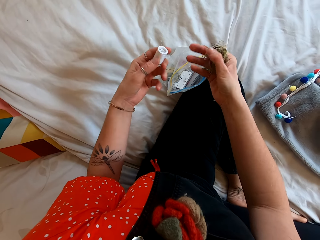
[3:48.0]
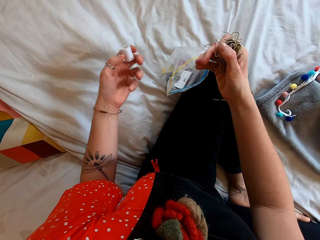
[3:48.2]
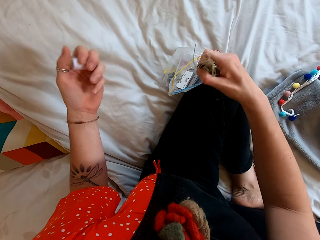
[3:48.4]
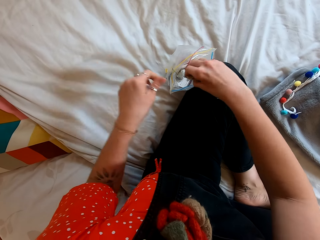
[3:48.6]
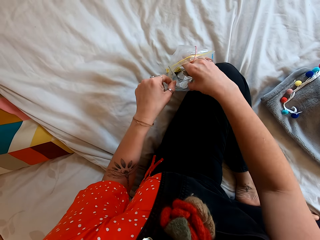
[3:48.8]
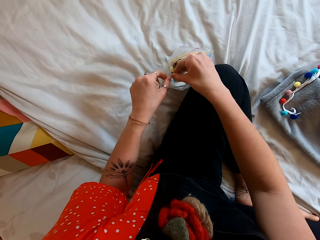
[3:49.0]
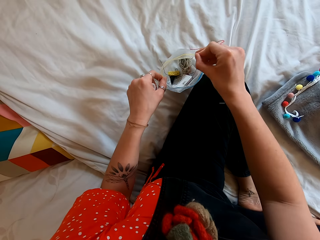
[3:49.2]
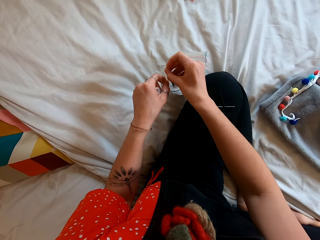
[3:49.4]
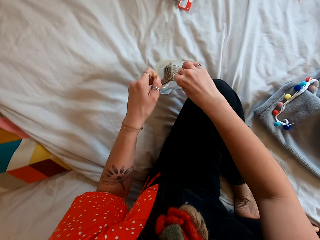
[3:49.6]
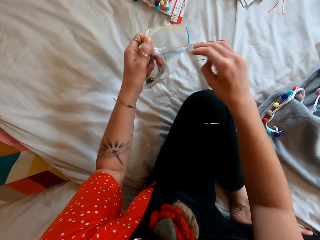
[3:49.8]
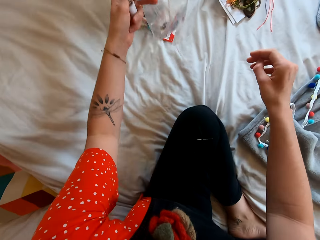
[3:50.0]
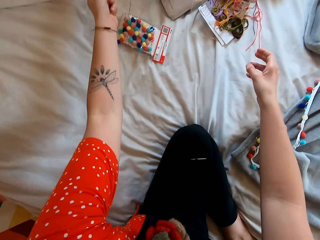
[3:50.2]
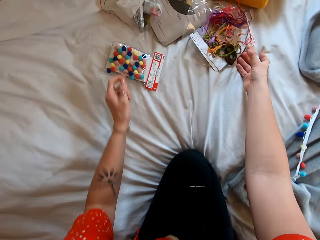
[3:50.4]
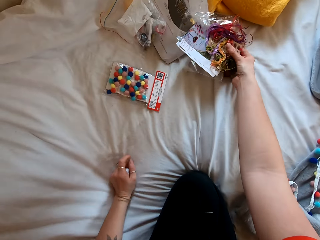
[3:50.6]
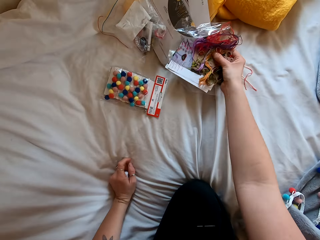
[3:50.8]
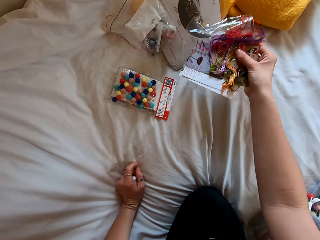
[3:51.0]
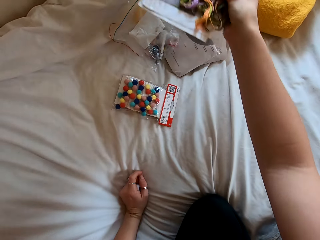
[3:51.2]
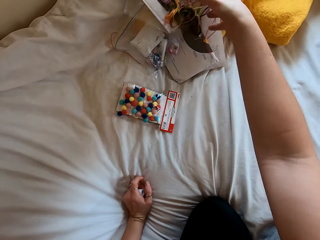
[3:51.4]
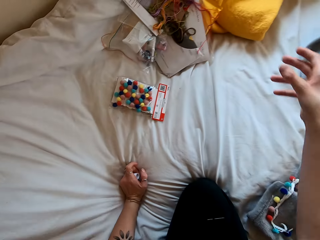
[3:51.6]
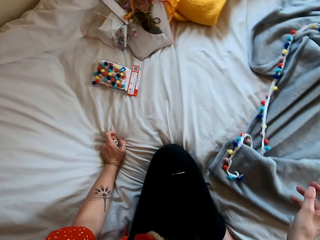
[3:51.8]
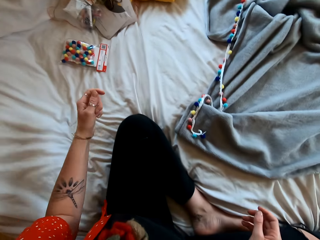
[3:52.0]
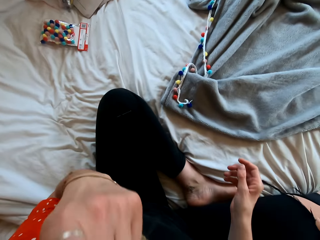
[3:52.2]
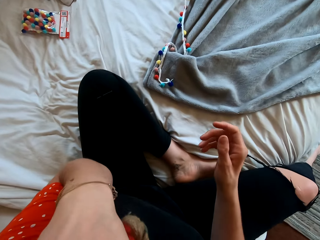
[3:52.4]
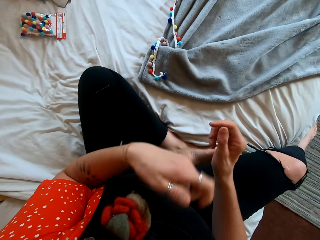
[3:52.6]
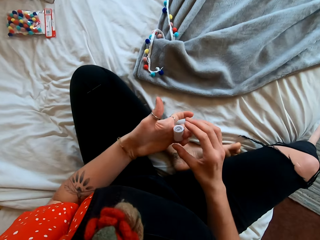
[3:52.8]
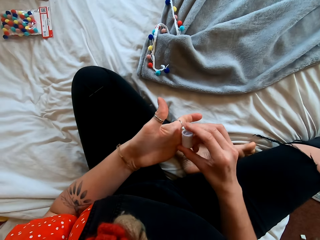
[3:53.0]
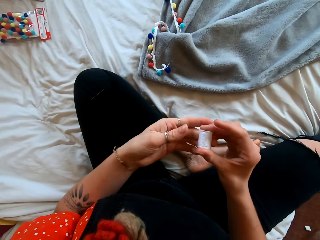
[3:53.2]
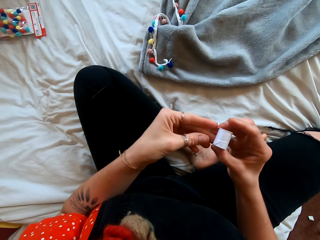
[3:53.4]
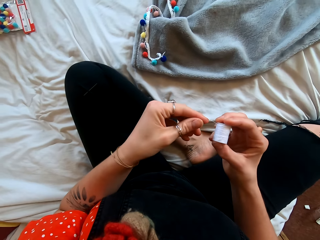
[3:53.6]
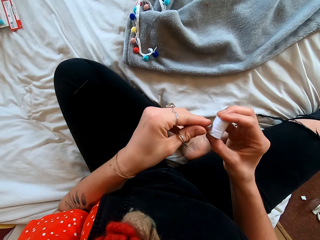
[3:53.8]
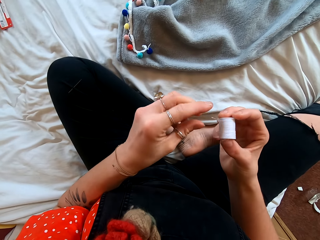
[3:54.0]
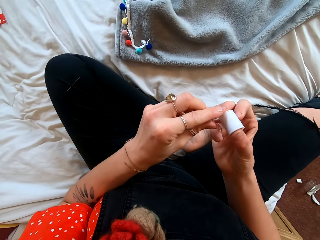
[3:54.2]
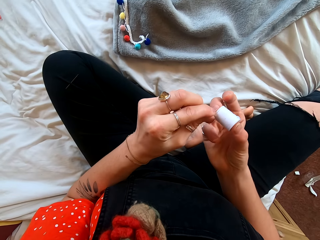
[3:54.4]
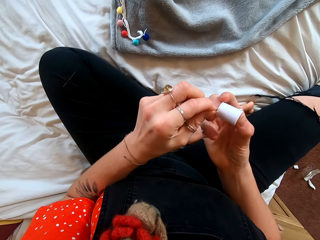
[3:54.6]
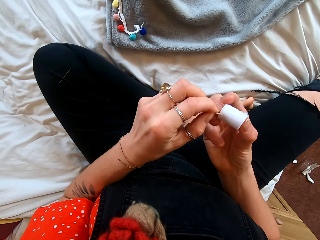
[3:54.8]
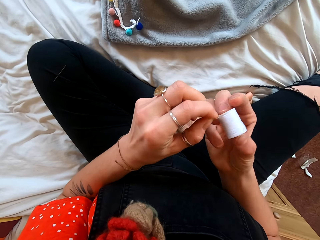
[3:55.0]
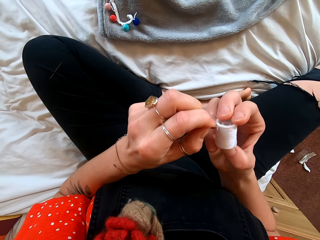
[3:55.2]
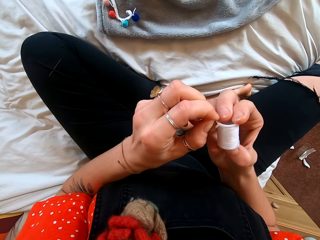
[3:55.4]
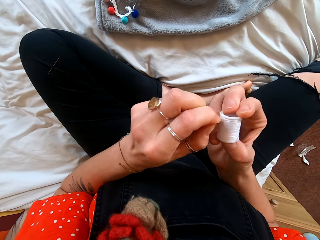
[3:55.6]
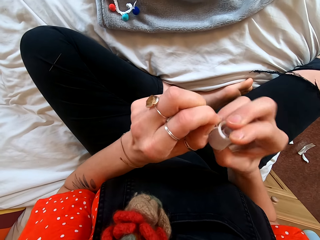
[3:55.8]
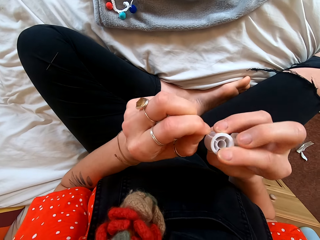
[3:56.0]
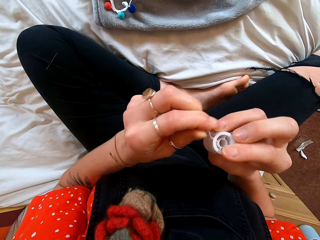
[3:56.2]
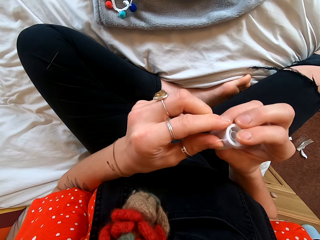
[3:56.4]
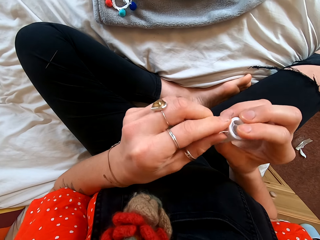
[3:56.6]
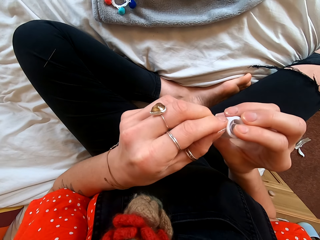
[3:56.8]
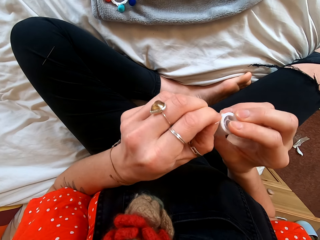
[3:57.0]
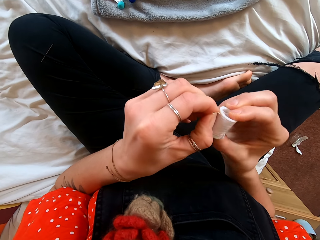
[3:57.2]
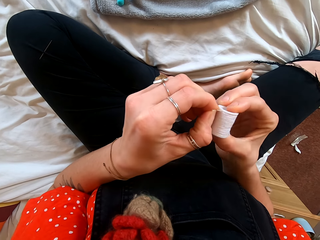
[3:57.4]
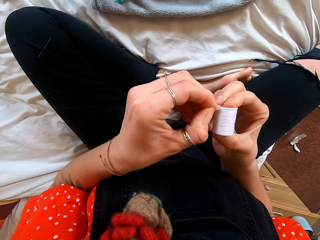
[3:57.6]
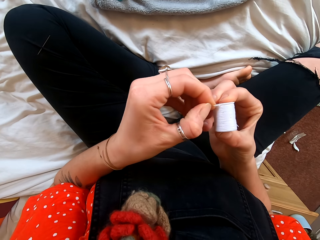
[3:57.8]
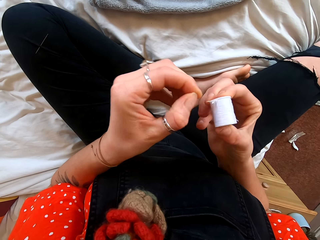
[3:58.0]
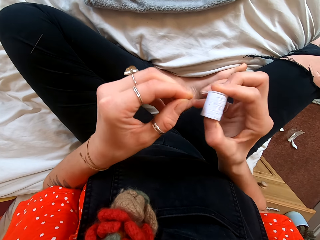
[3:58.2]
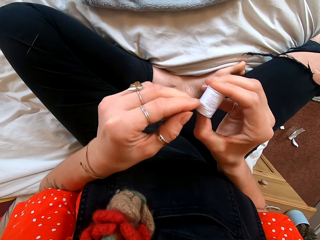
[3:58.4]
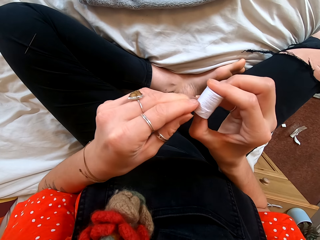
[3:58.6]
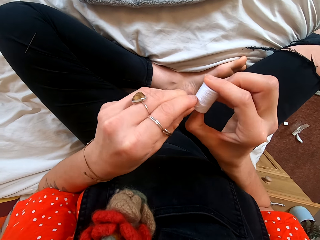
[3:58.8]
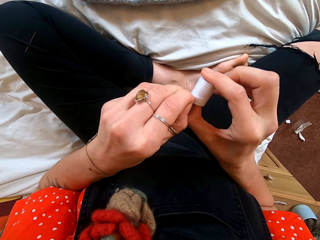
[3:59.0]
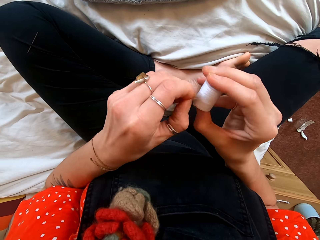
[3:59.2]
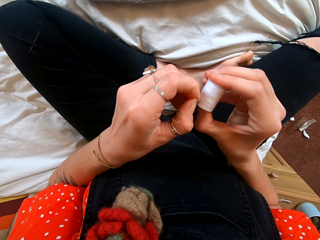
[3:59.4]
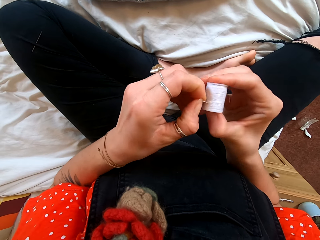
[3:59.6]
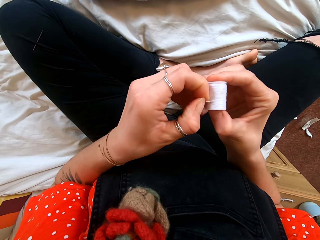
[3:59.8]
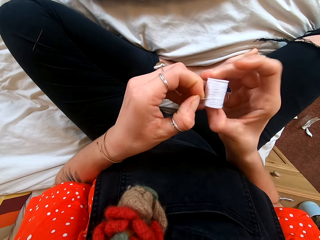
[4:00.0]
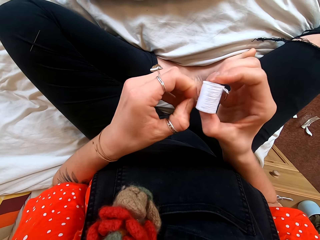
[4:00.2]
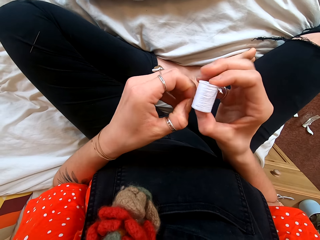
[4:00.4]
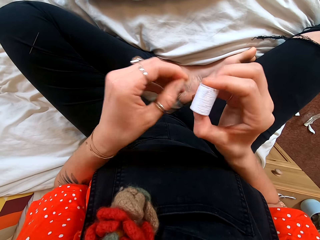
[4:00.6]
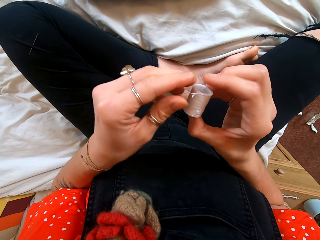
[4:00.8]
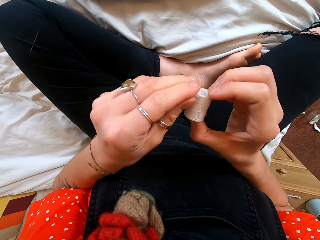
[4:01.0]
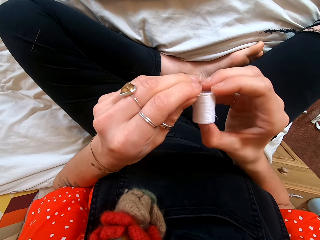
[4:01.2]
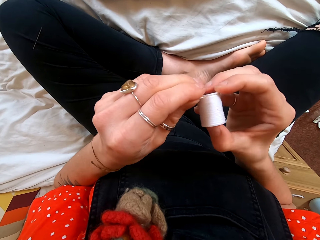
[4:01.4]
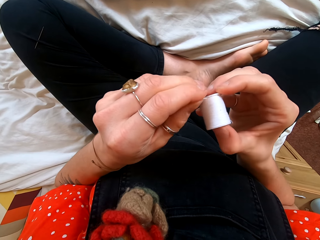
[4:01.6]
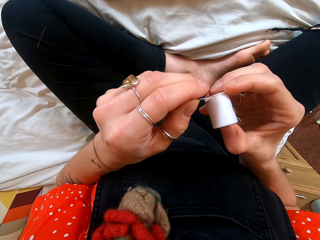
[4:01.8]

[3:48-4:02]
The camera wearer puts the sachet aside. She puts an object aside. She puts the pin in her mouth, unfolds the strand, and pulls out the thread.

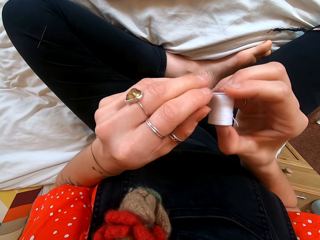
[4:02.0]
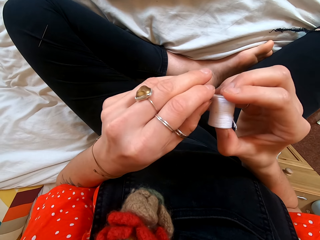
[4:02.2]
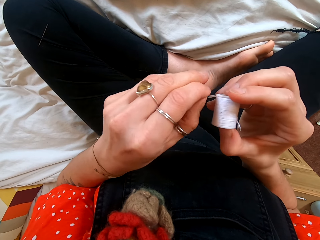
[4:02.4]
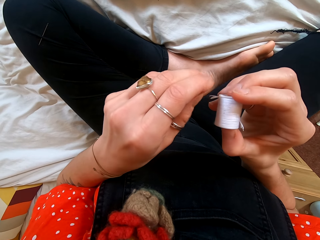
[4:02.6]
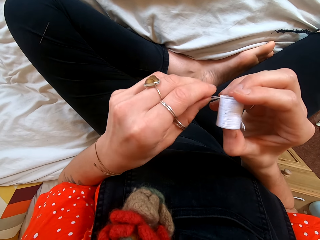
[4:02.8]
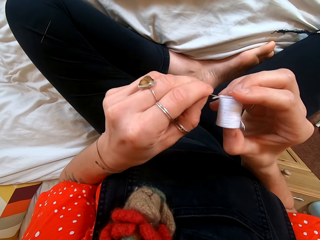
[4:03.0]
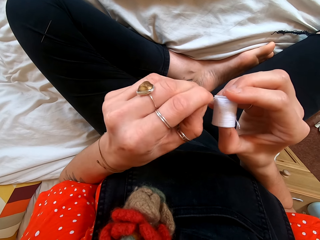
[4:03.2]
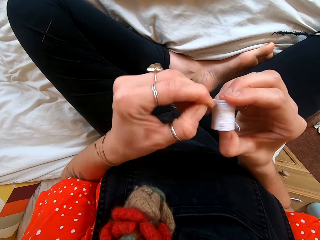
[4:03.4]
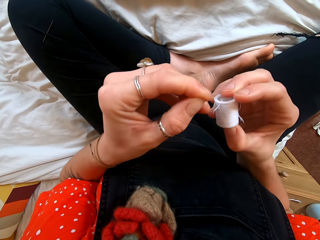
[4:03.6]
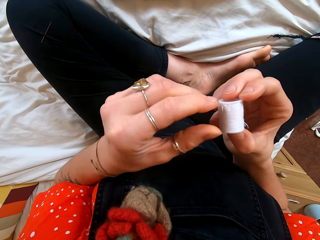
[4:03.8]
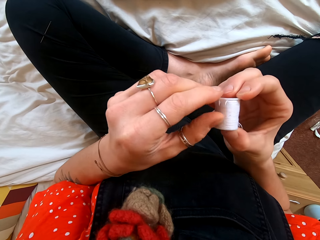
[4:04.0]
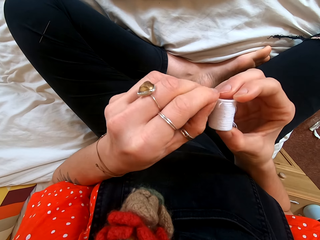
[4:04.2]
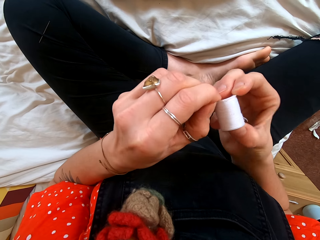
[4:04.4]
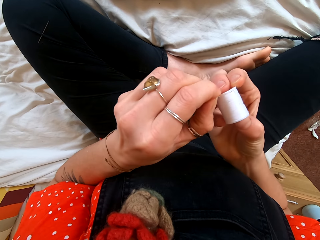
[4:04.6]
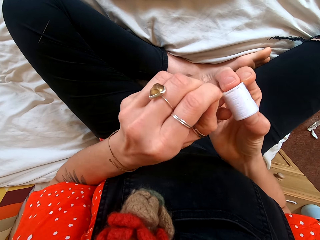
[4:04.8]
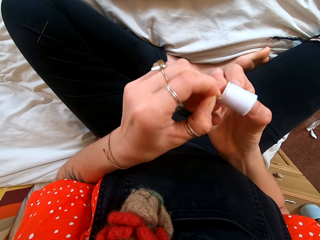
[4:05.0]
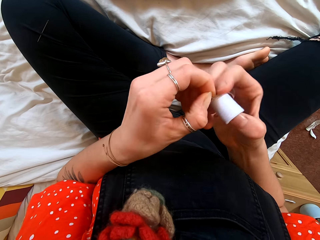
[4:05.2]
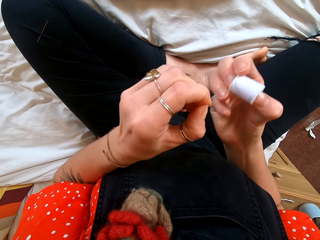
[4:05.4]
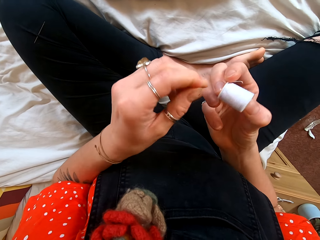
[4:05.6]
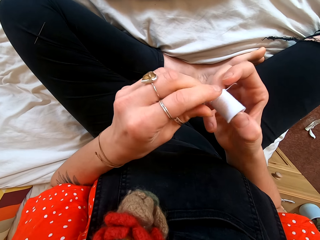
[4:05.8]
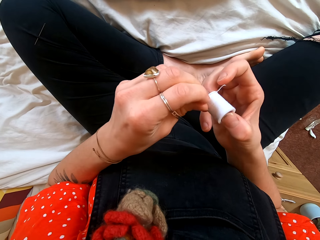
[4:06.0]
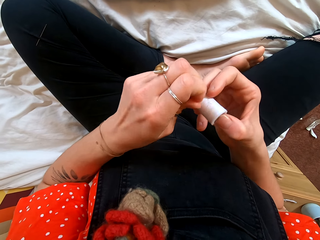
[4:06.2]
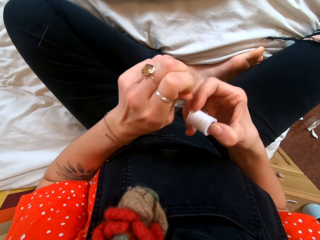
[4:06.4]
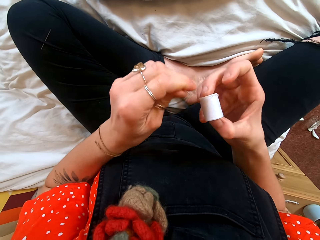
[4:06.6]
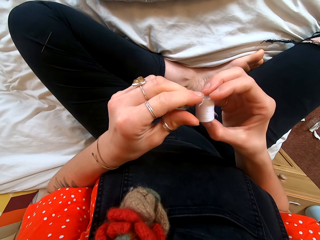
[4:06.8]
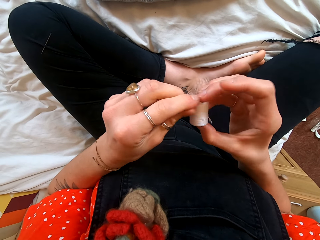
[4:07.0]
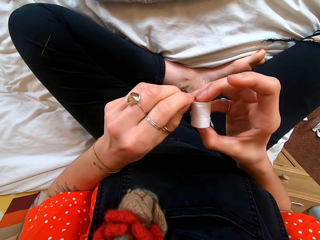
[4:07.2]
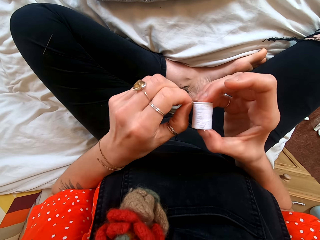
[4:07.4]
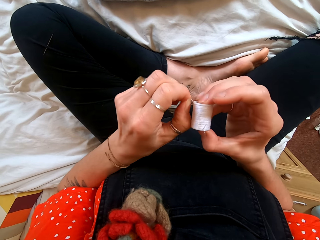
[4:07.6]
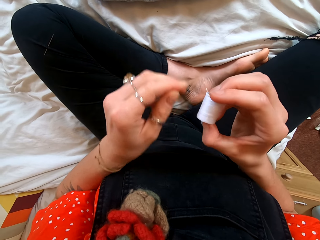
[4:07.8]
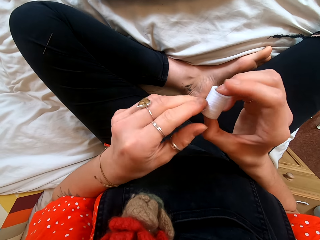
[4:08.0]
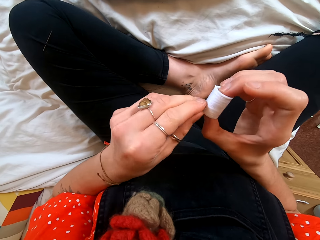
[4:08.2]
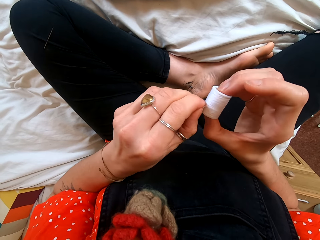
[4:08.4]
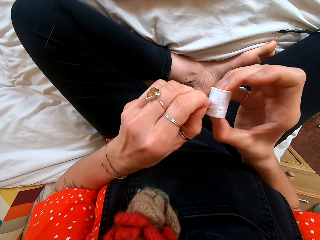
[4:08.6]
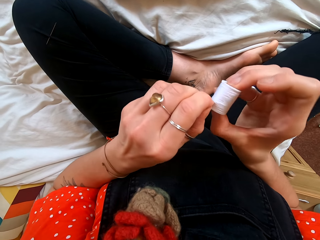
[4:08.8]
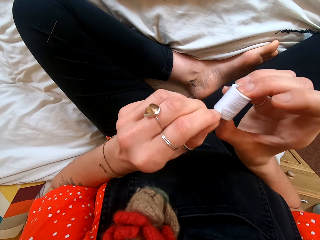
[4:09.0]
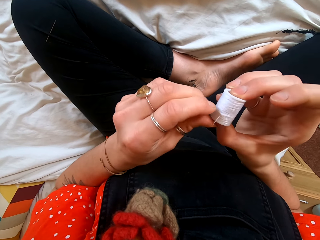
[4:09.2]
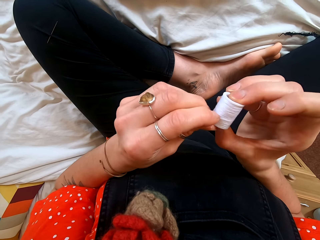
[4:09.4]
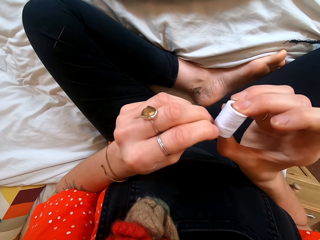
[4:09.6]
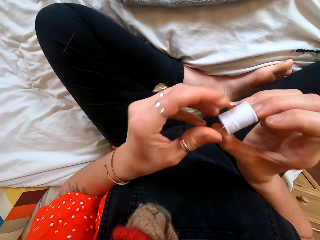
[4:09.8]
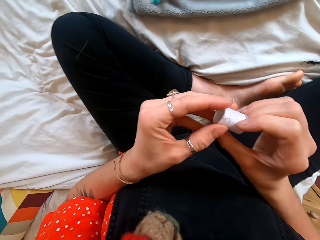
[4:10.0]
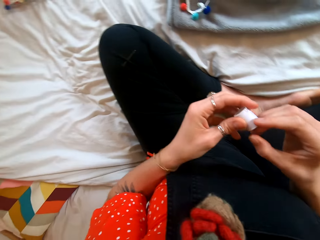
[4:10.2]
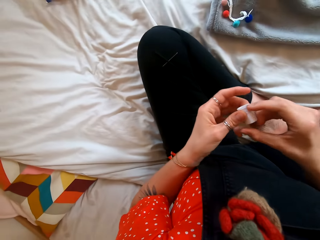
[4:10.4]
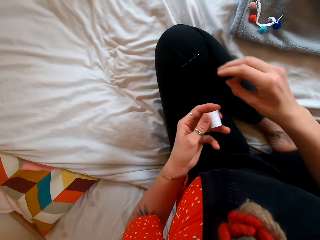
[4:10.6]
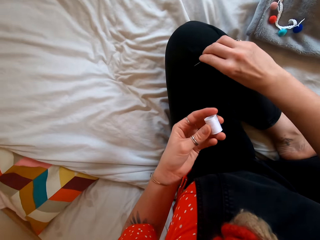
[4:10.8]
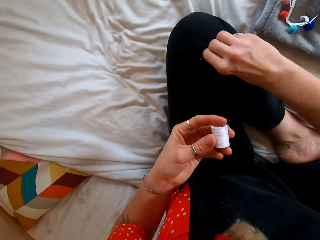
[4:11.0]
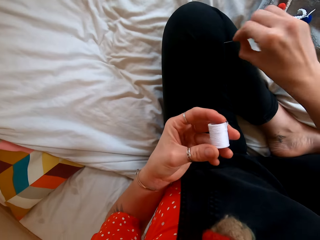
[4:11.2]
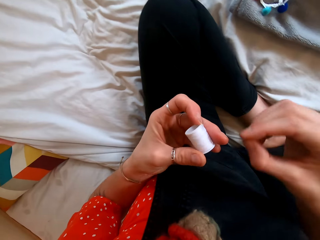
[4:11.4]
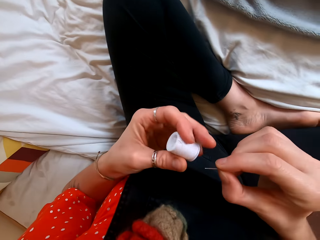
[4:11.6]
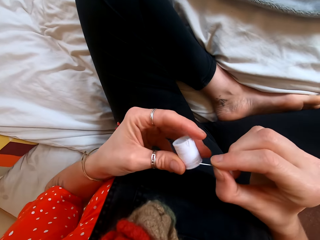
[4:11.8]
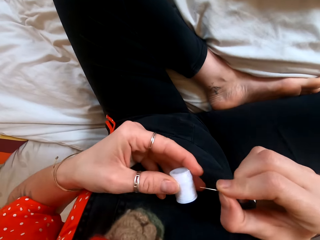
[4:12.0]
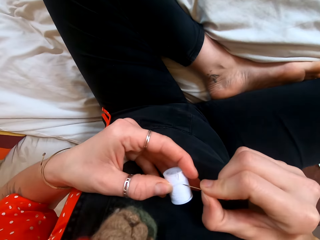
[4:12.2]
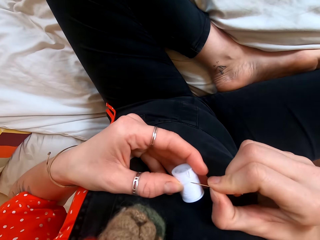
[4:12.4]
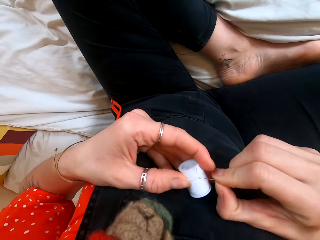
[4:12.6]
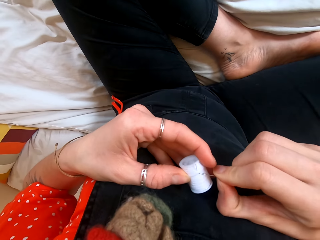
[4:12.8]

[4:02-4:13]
The camera wearer picks up the pin from her trousers.
